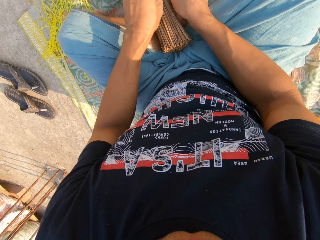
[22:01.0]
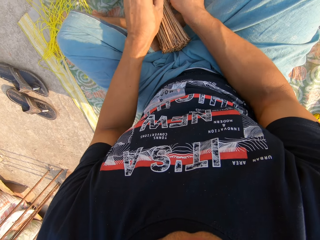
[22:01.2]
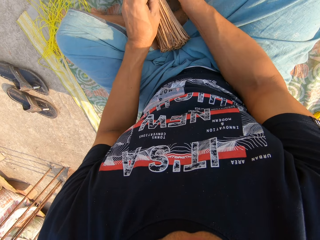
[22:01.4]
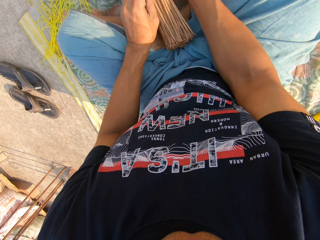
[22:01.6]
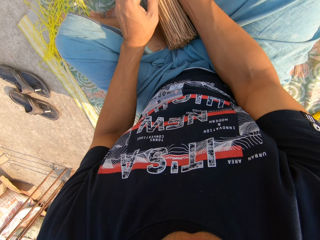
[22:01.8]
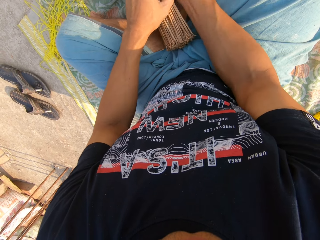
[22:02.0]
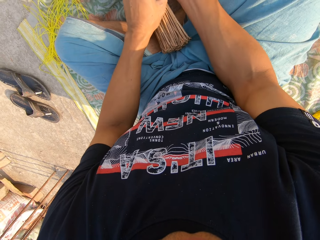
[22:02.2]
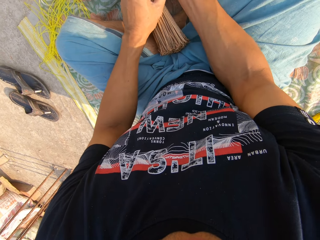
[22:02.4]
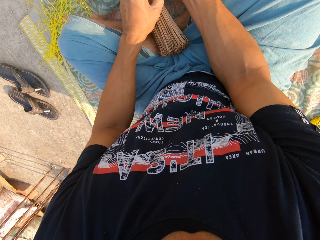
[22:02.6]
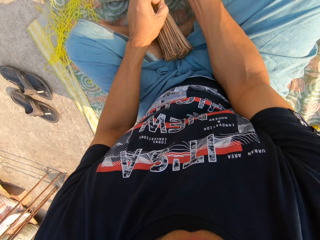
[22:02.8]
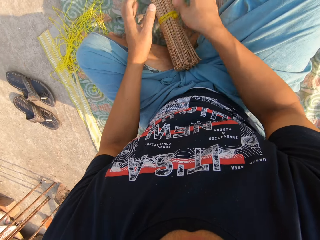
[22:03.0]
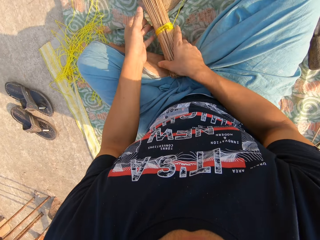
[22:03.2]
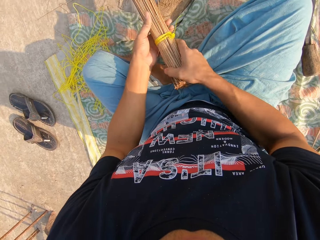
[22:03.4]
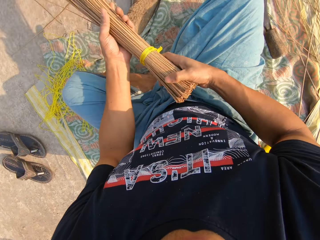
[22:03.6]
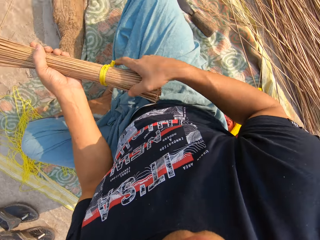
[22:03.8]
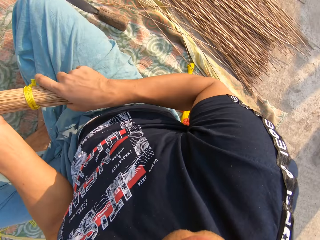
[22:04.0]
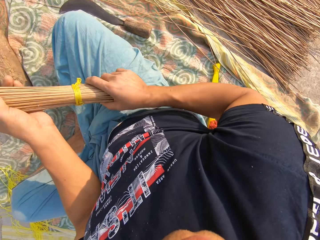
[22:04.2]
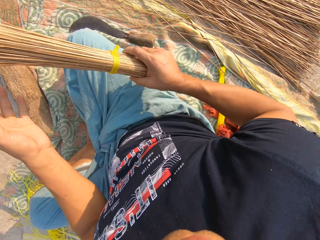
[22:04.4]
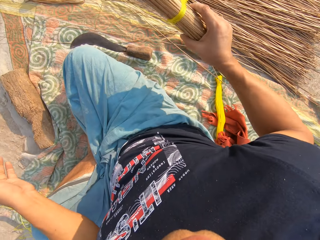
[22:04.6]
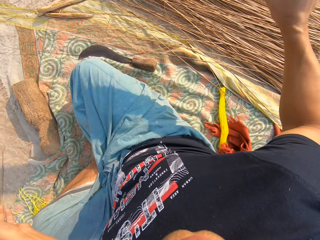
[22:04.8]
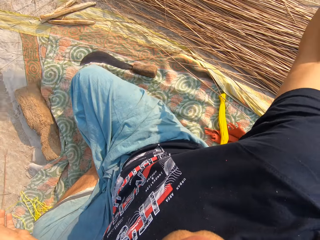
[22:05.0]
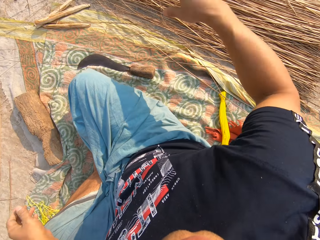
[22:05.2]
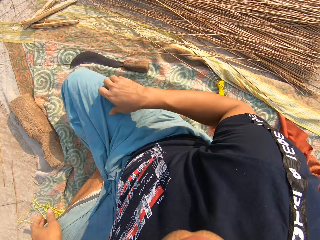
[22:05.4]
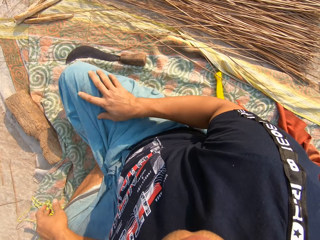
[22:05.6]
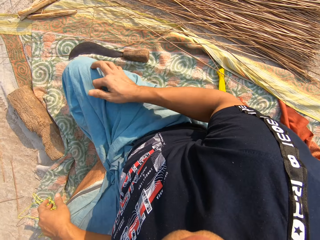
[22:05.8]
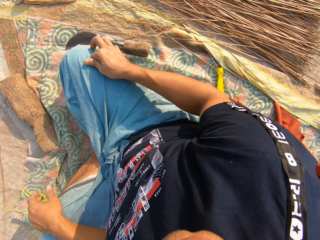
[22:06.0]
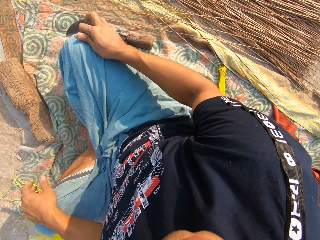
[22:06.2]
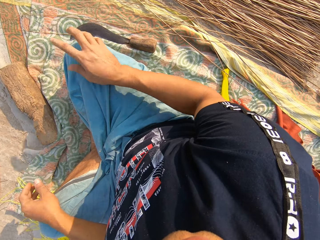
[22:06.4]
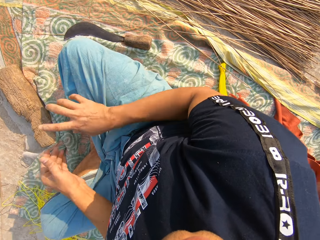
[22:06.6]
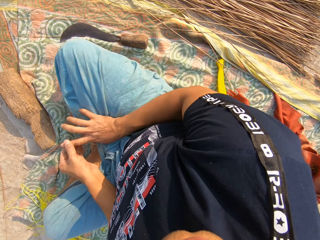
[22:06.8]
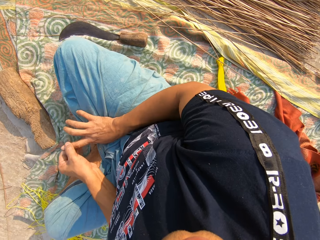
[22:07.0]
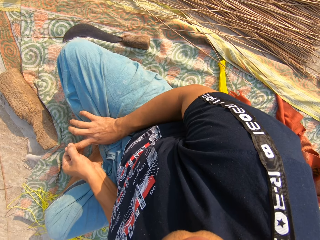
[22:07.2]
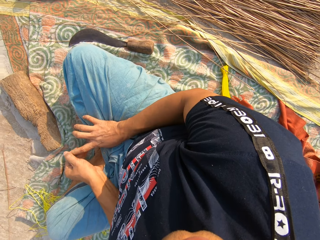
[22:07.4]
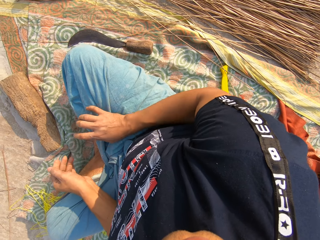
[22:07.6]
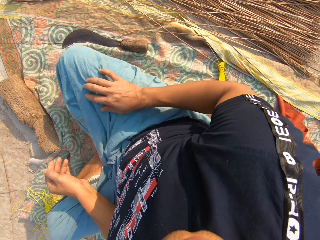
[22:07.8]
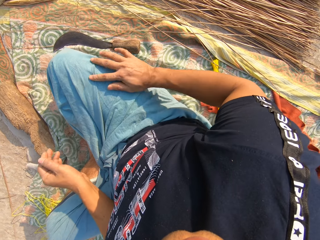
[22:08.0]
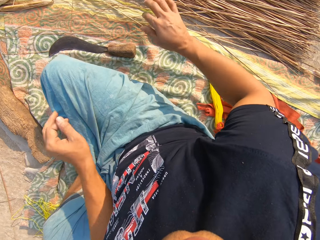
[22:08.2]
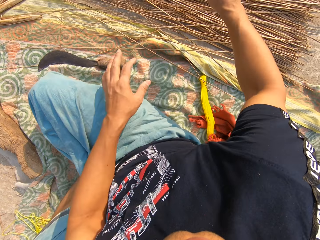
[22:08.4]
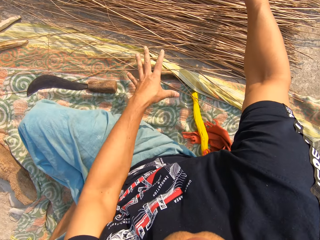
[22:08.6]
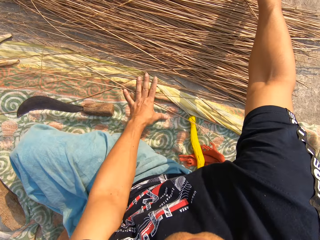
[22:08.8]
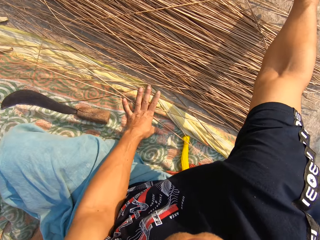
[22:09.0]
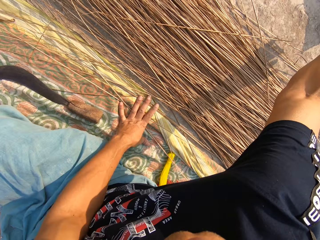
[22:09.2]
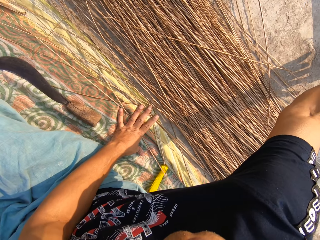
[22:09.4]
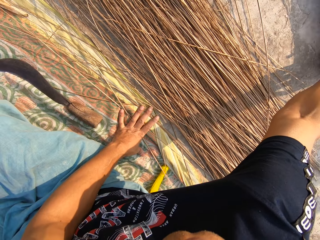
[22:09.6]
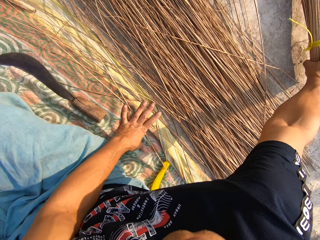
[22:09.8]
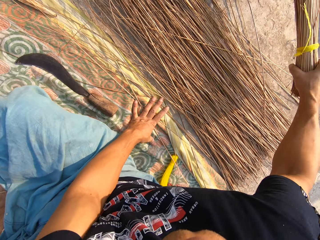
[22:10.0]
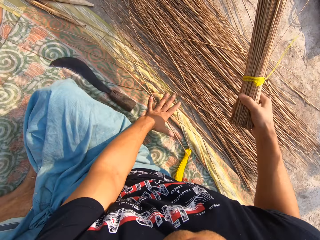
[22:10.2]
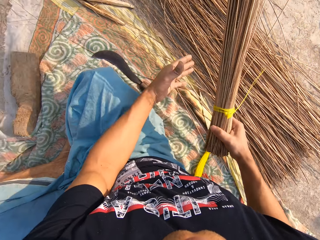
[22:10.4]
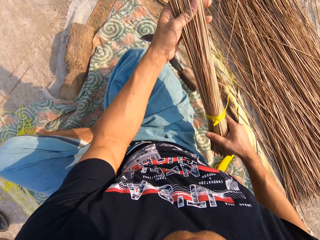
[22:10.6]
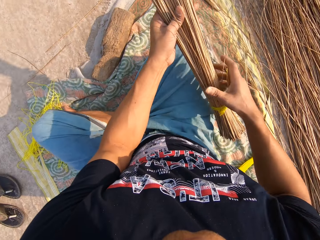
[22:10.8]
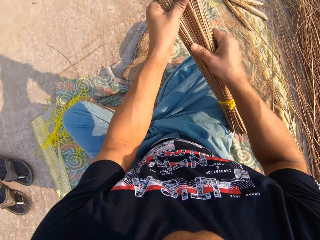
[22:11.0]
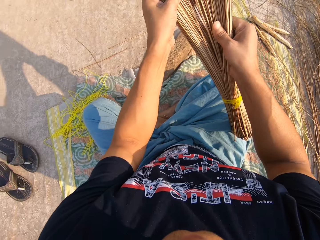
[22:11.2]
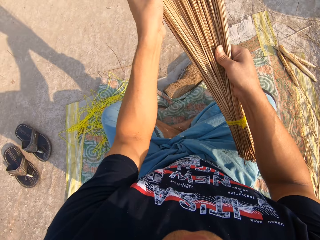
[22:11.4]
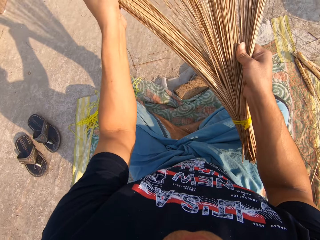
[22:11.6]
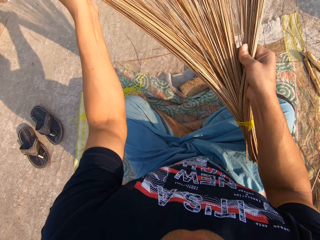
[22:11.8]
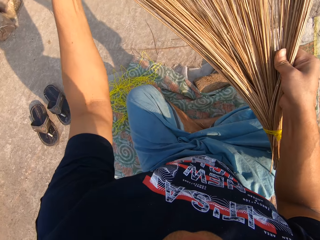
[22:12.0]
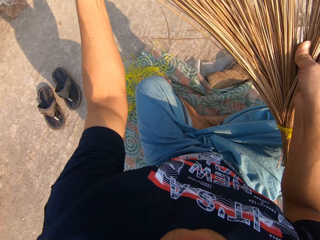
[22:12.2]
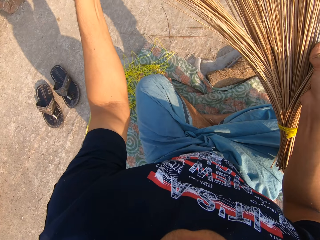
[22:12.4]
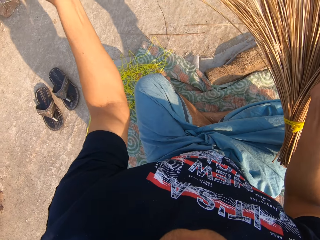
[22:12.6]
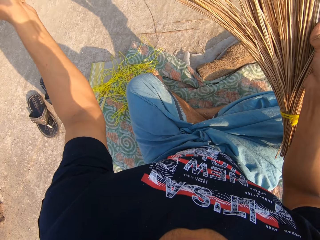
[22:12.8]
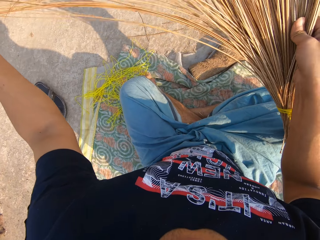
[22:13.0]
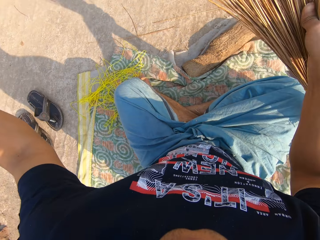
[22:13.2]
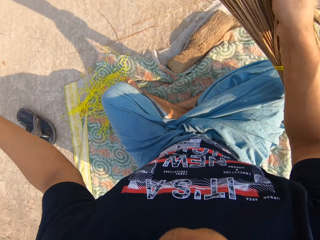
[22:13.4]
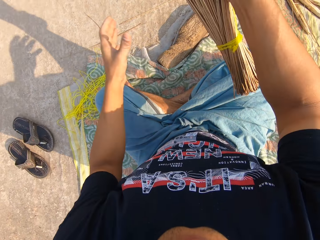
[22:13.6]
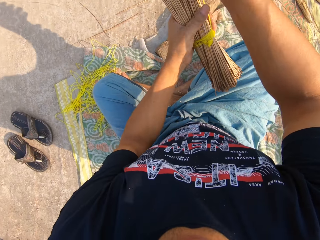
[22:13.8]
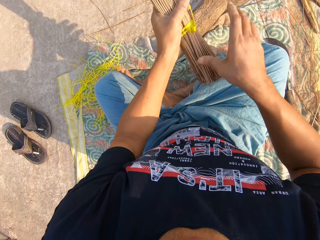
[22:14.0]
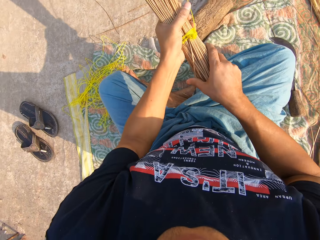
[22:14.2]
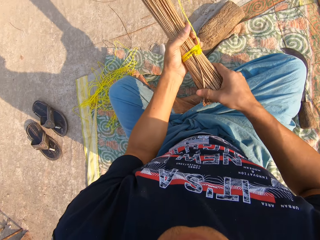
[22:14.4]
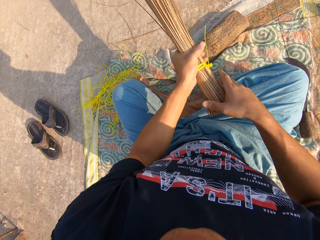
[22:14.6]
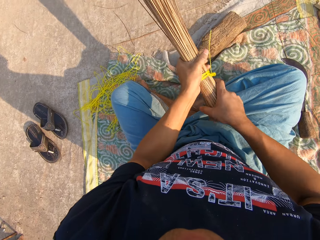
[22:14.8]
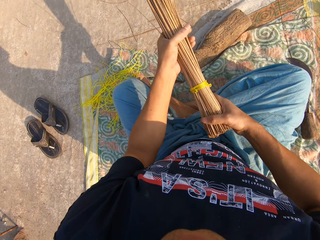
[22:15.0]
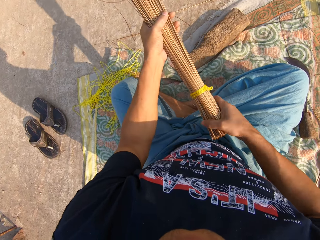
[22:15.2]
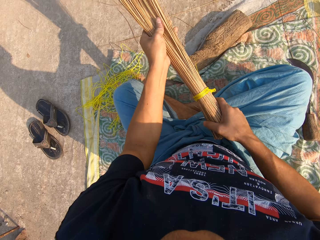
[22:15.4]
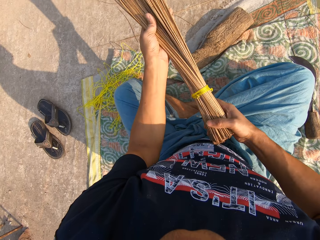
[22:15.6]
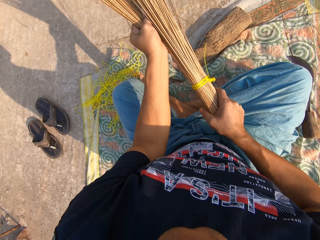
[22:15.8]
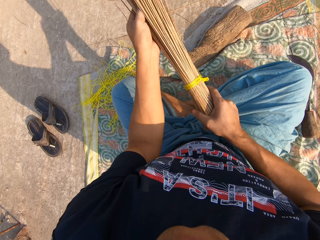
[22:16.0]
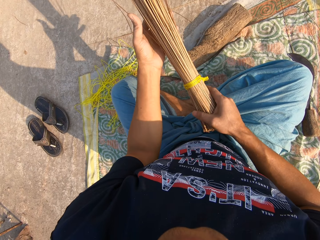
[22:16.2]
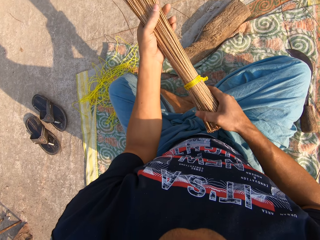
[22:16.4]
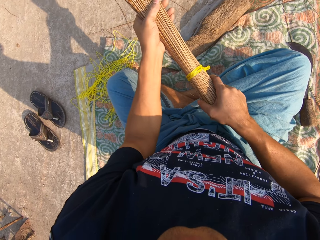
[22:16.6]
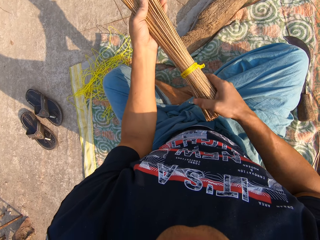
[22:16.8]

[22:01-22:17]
The camera wearer picks up the broom from the ground with both hands. He throws the broomstick away. He places his hand on his thigh. He wipes his finger on his cloth. He holds his finger with his left hand. He places his hand on his thigh. He picks up the broom from the ground with his right hand. He holds the broomstick with both his hands. He spreads the broom with both hands. He adjusts the broom with both hands.

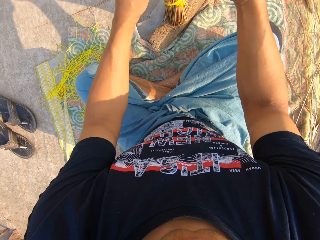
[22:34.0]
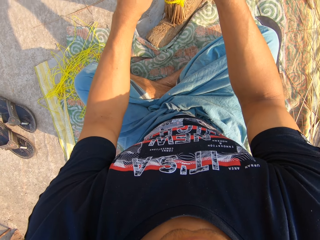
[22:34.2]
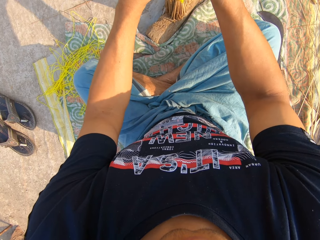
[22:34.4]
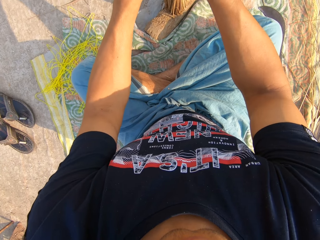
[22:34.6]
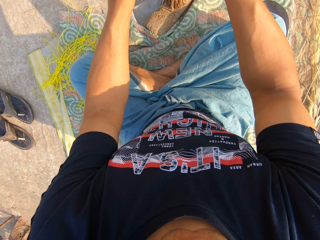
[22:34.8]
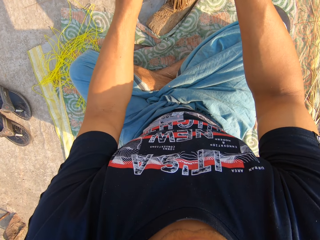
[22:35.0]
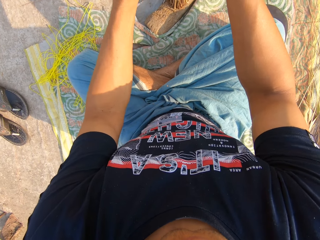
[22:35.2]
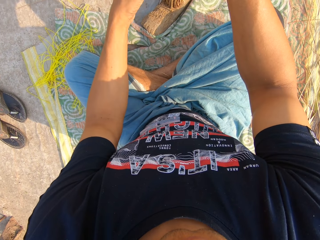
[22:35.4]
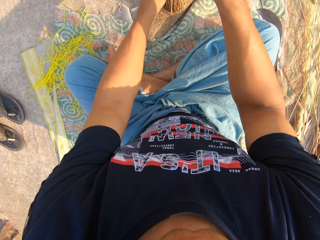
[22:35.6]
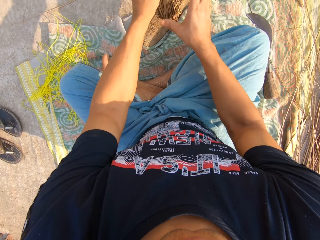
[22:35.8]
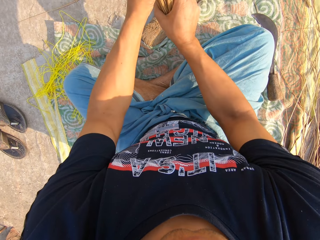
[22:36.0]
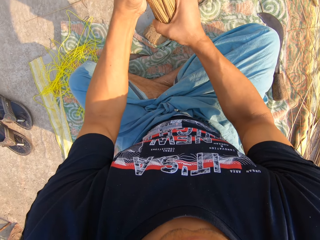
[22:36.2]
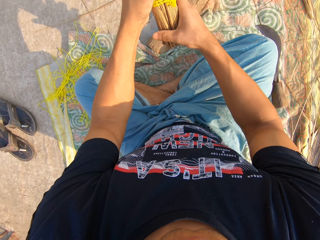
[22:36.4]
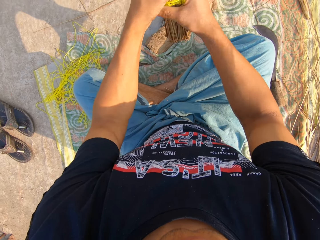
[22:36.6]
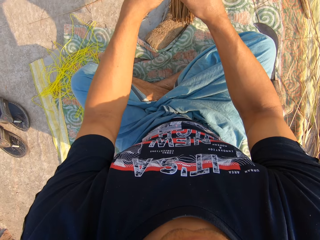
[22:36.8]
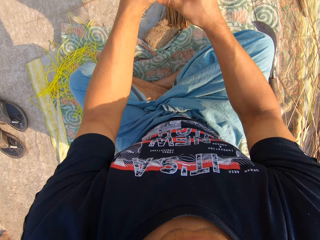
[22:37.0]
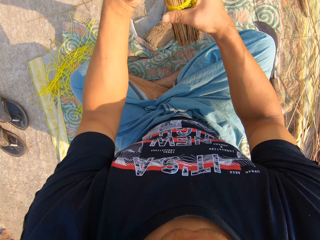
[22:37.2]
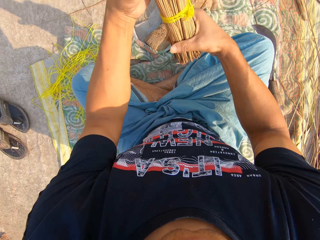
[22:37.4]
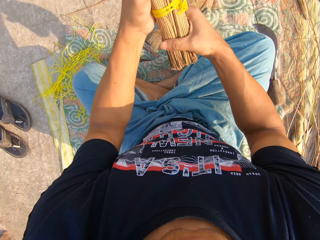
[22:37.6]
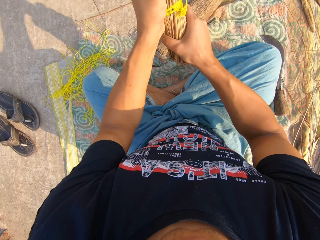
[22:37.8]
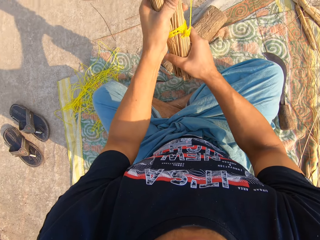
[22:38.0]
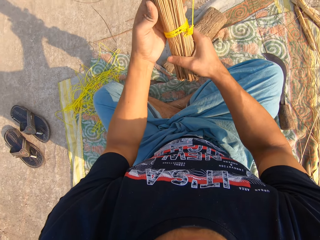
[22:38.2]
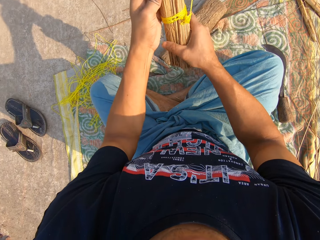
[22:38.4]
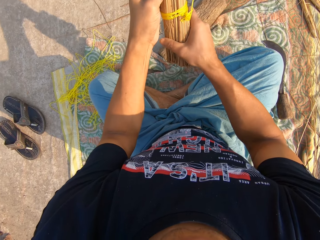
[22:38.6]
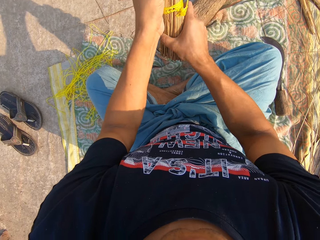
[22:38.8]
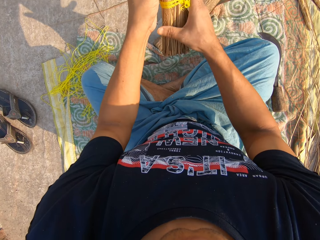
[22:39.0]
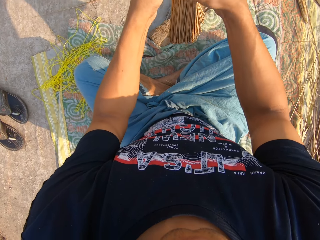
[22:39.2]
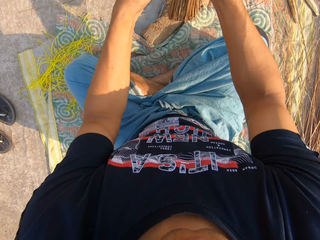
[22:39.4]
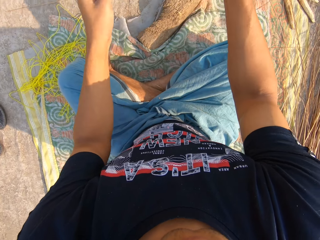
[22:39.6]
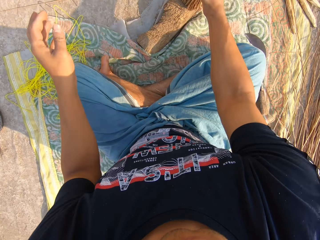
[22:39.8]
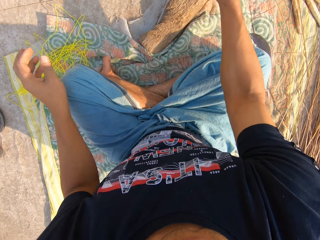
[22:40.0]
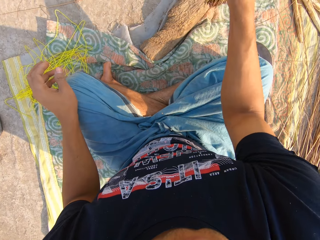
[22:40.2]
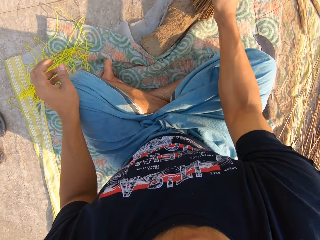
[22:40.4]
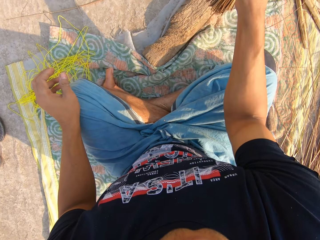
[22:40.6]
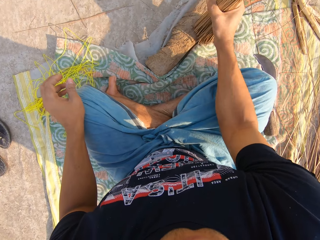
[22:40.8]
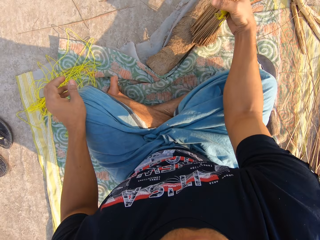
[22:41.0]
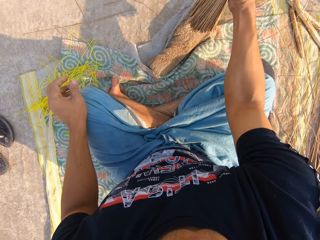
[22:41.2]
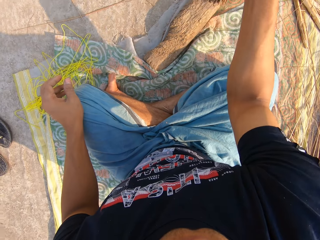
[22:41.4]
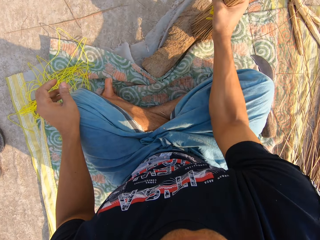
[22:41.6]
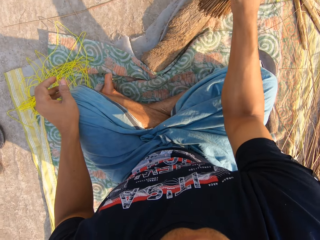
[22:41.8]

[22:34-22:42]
The camera wearer adjusts the broom with both hands. They hit the broomstick on the board.
